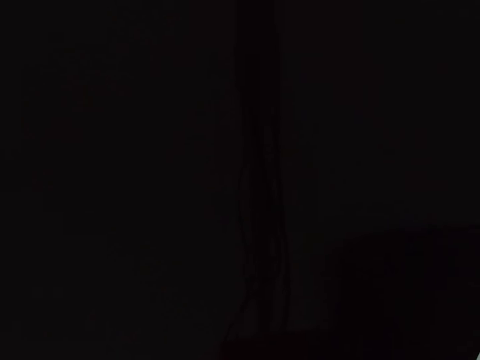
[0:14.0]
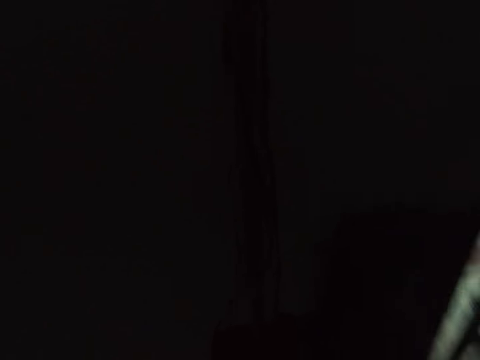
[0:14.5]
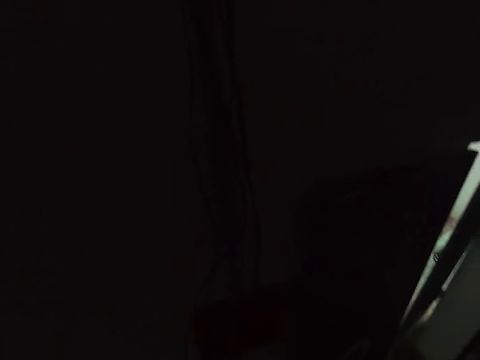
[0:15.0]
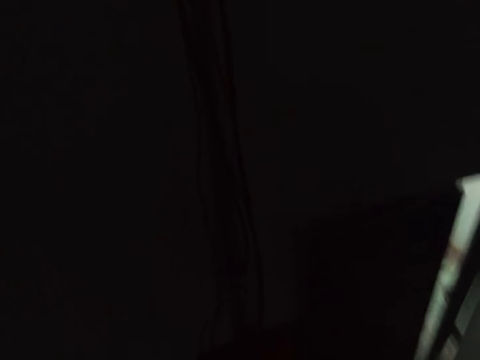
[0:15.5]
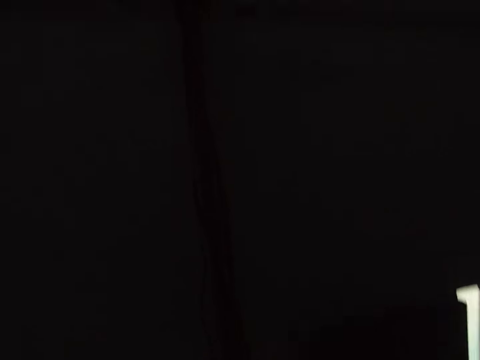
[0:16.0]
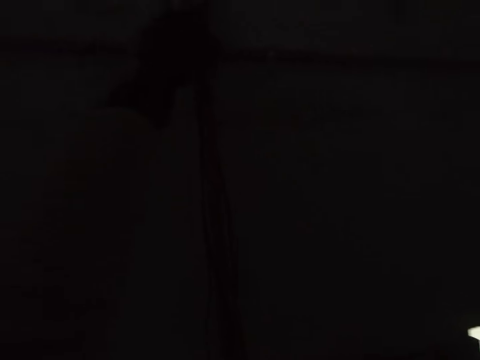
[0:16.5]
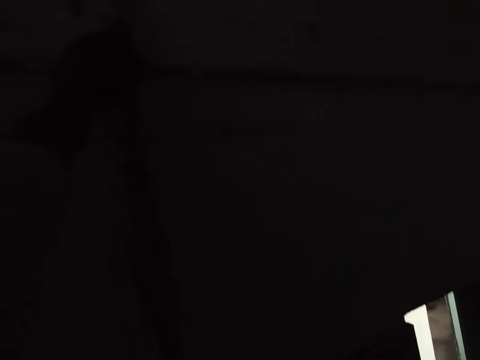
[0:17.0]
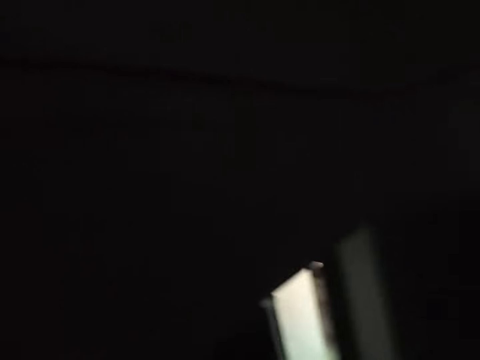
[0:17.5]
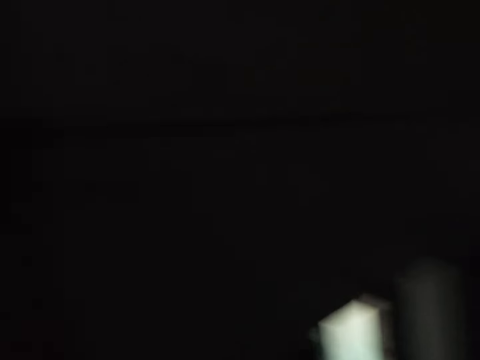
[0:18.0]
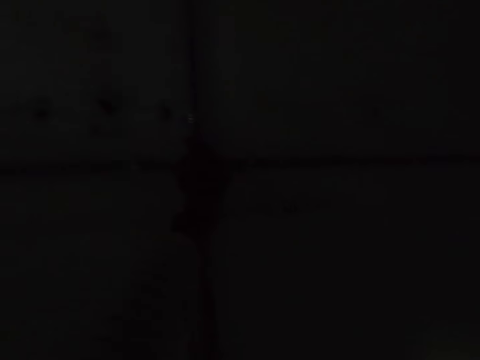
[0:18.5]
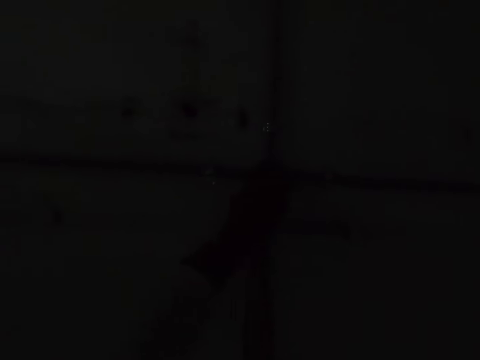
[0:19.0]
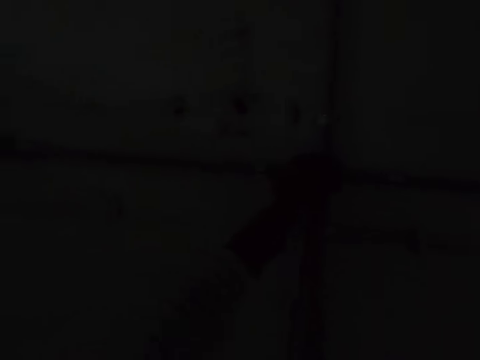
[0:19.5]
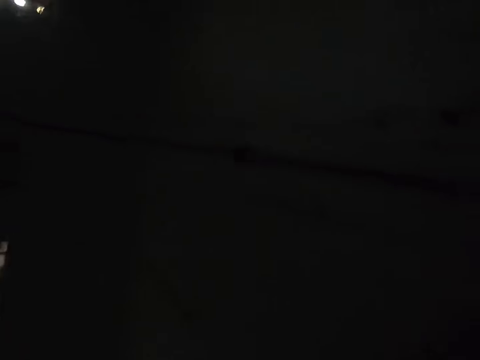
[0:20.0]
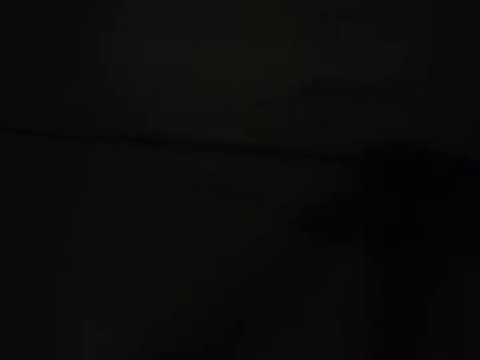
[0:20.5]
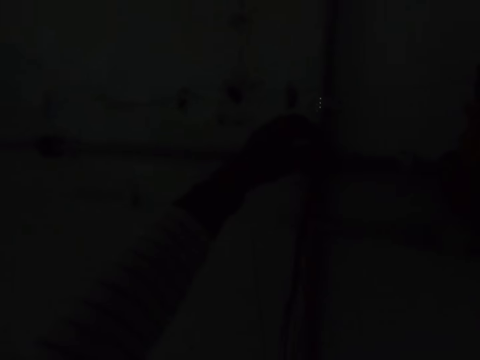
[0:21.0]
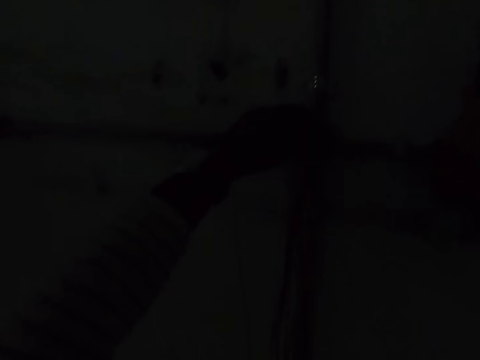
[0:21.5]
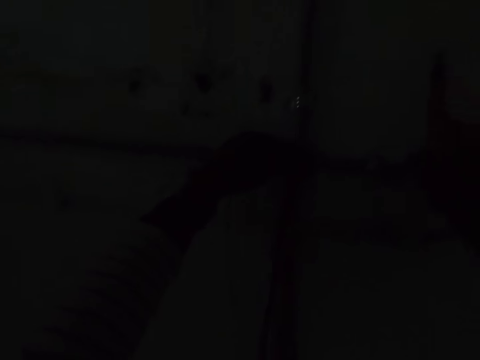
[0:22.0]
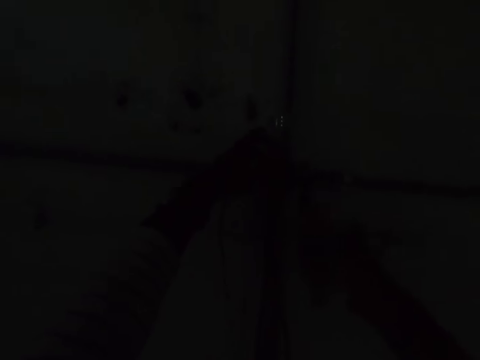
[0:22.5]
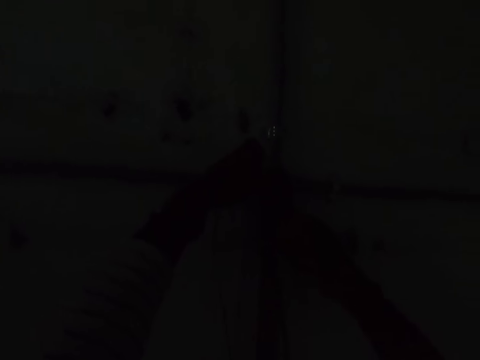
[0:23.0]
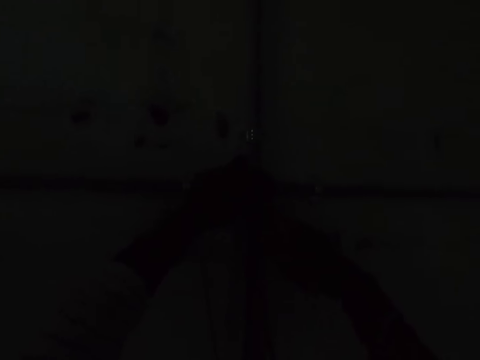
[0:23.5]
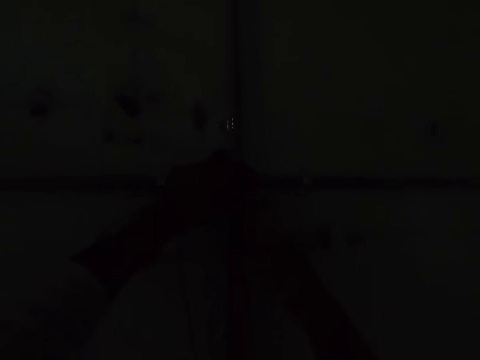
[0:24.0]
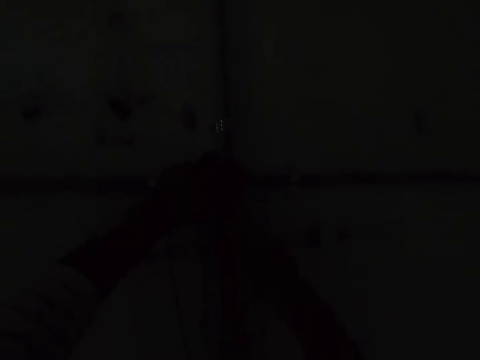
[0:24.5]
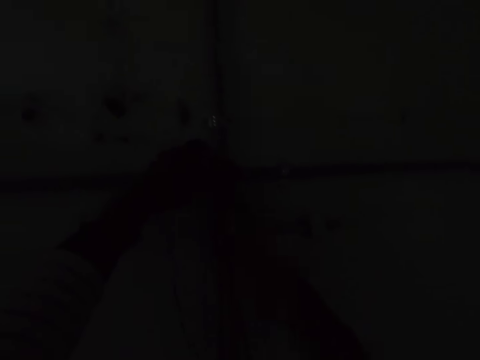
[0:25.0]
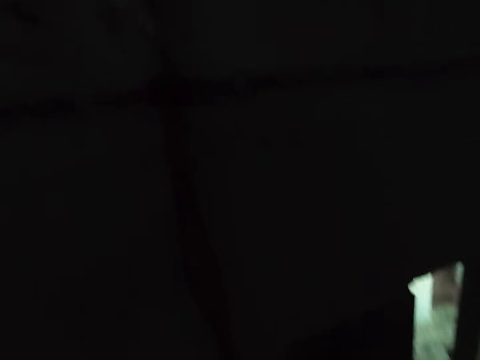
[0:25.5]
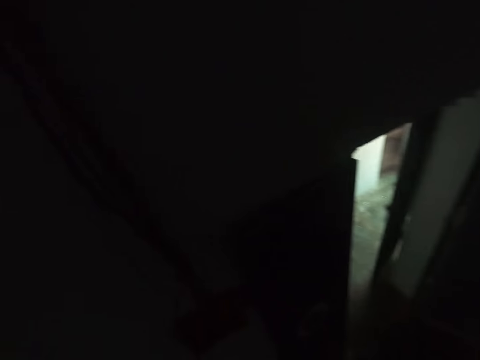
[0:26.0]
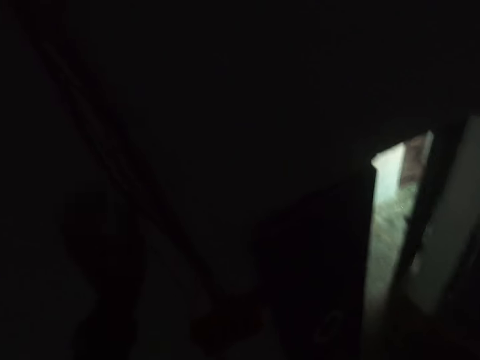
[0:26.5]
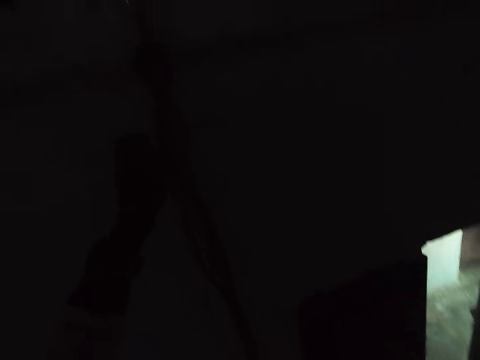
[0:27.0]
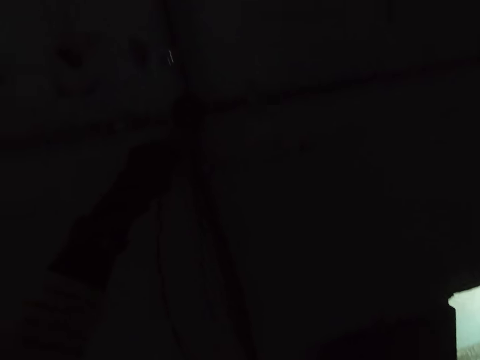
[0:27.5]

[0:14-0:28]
The camera wearer looks around. They fix the bulb holder wire. They hold the cables on the wall. They cut the cables on the wall.

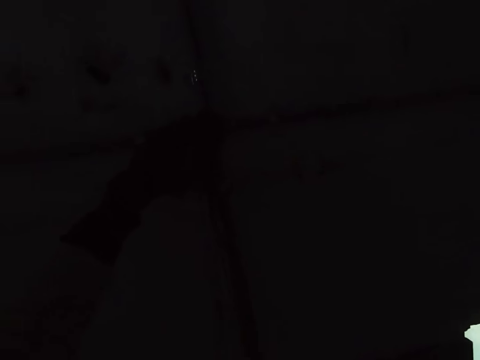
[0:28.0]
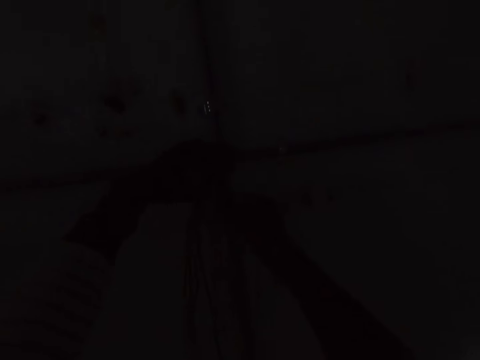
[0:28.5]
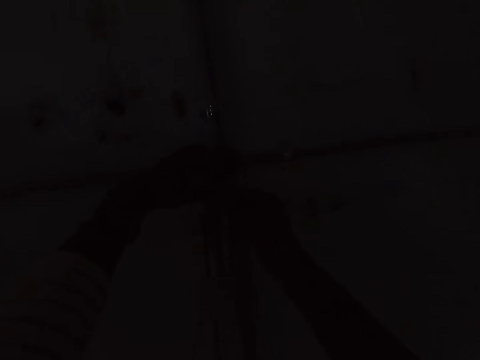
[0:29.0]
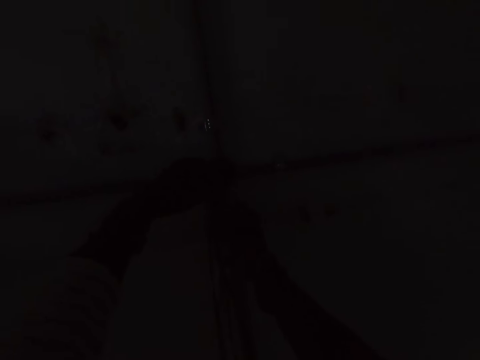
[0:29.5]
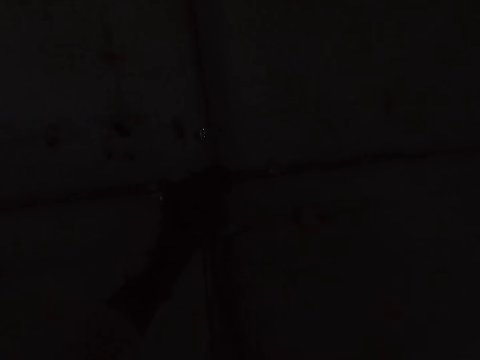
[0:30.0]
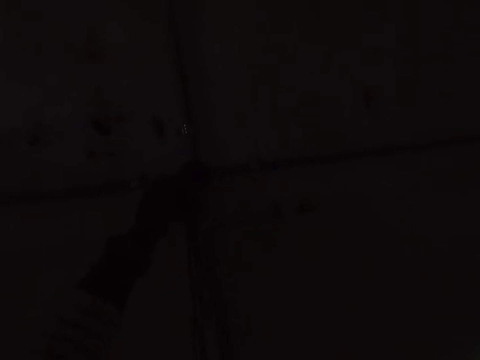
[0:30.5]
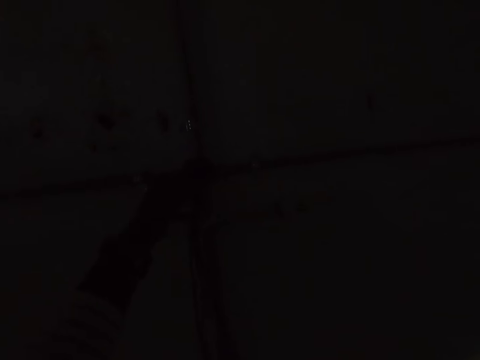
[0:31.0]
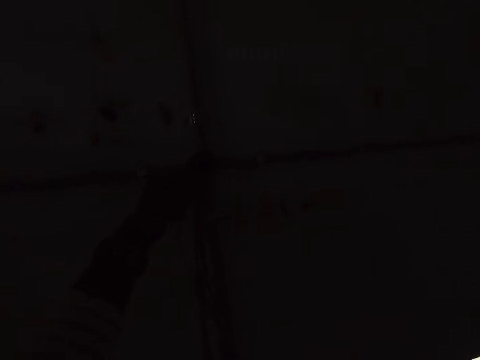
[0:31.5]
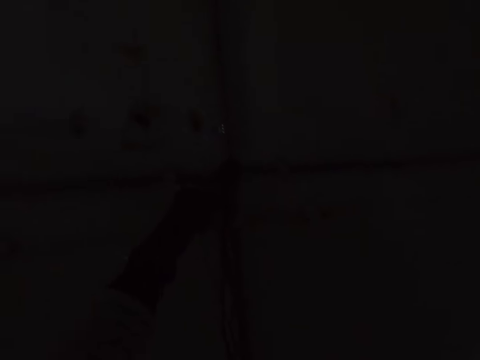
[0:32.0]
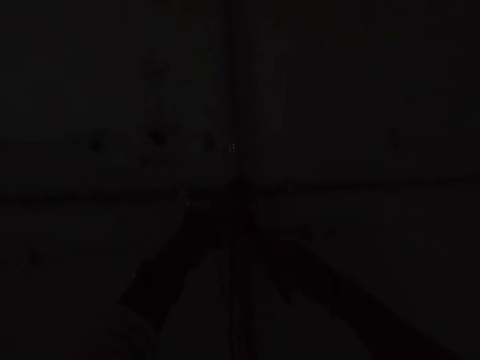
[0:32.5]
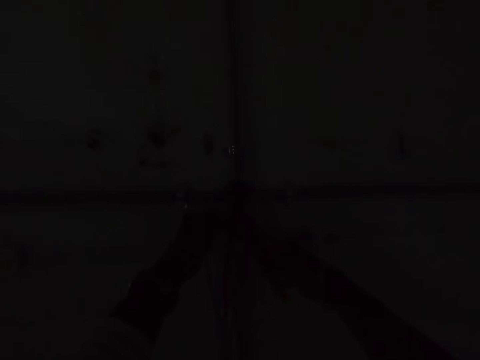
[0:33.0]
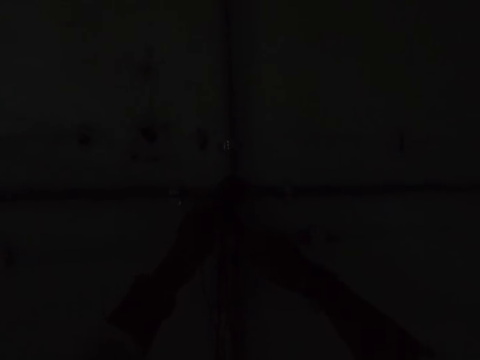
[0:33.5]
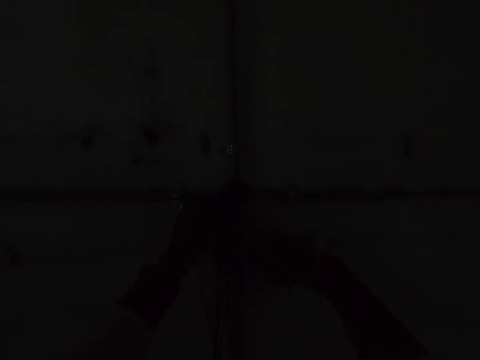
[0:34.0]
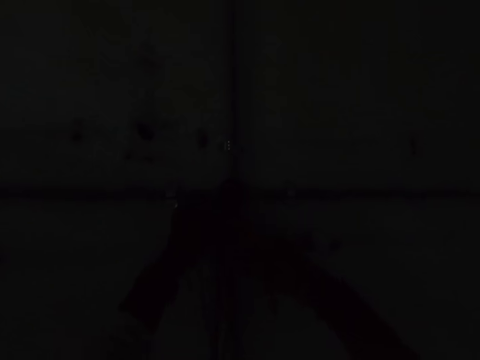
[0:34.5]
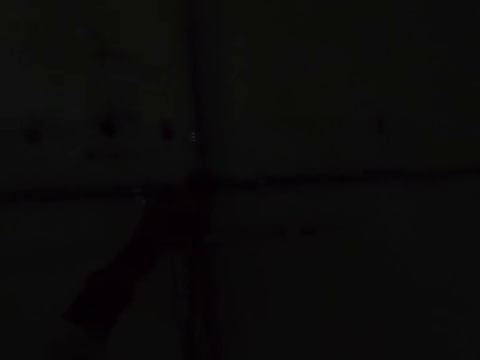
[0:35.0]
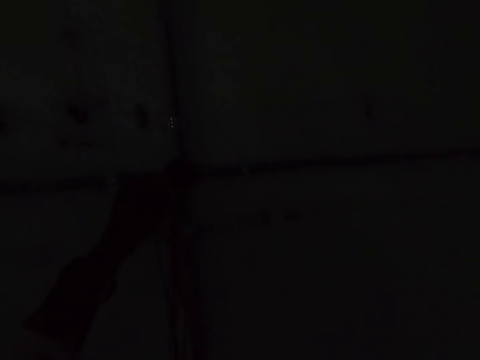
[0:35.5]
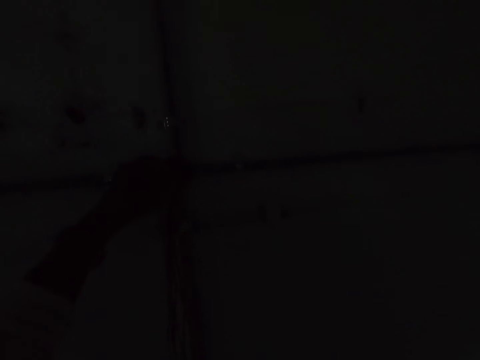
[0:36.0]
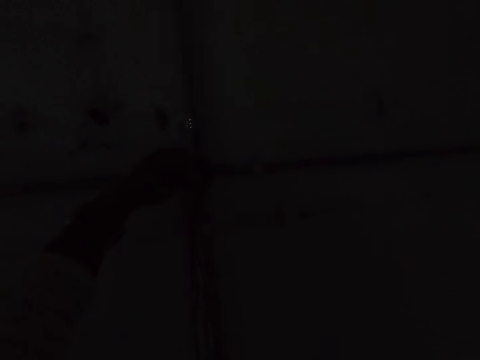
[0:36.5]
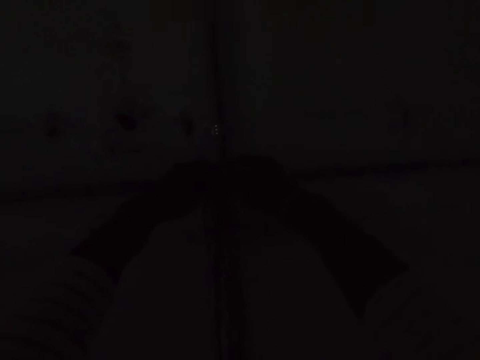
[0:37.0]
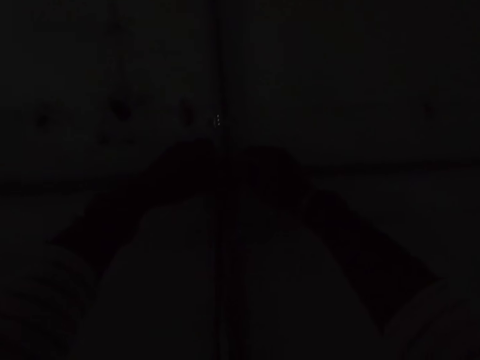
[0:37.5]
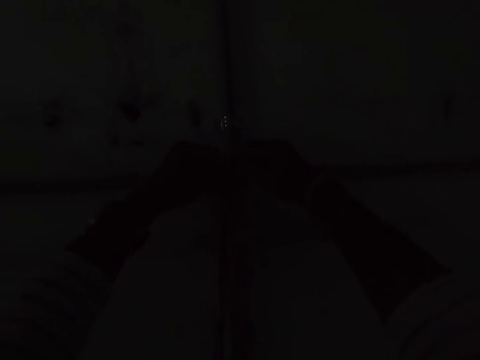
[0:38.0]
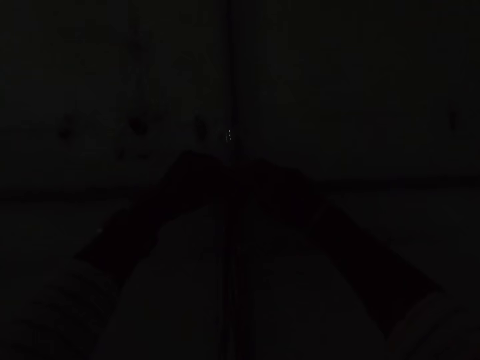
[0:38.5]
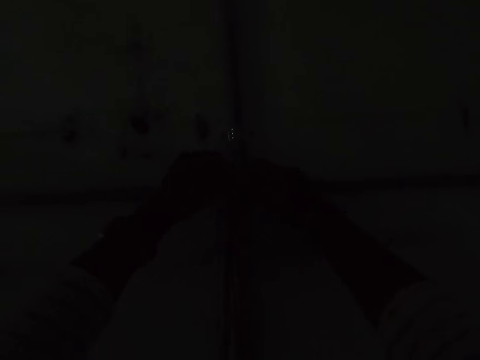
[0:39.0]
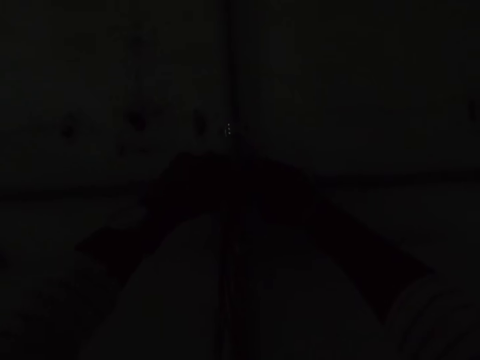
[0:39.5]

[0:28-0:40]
The camera wearer adjusts the cables on the wall. They cut the cables with the pliers. They adjust the cables on the wall.
